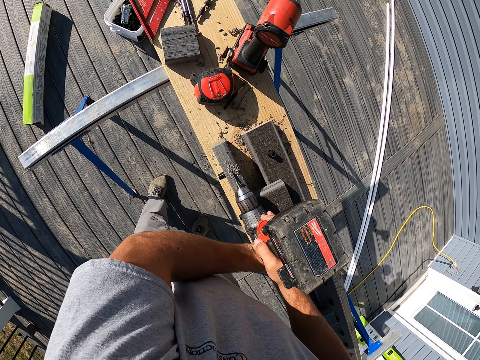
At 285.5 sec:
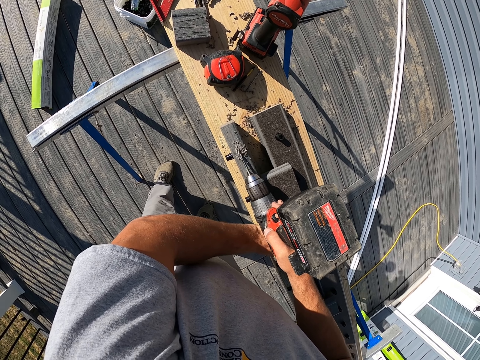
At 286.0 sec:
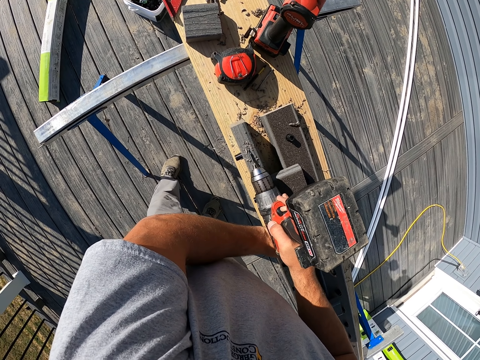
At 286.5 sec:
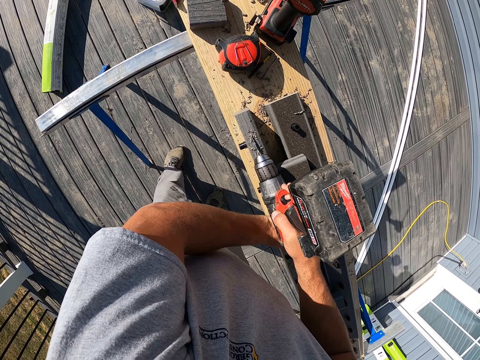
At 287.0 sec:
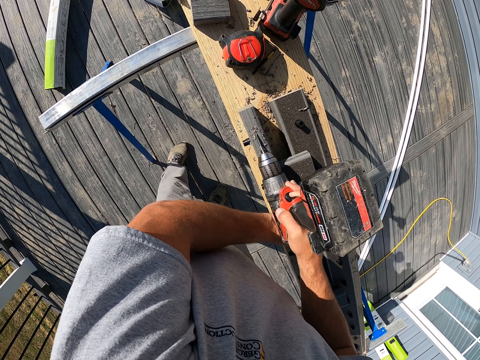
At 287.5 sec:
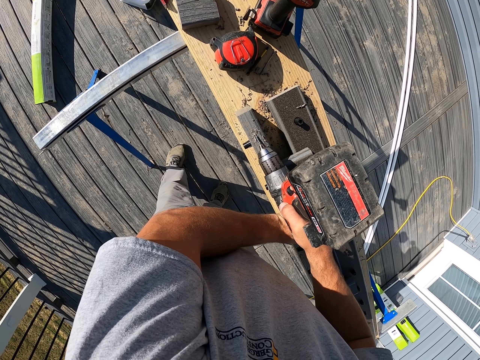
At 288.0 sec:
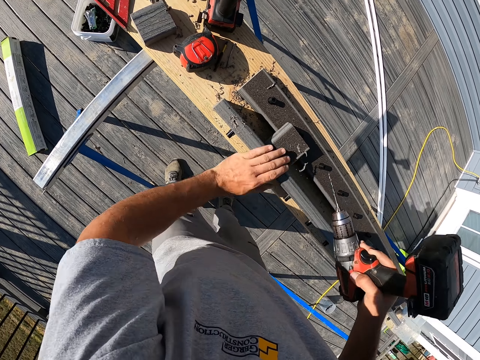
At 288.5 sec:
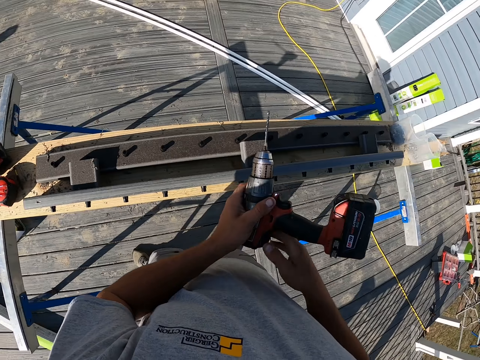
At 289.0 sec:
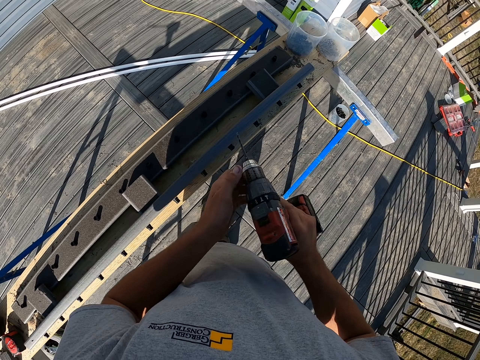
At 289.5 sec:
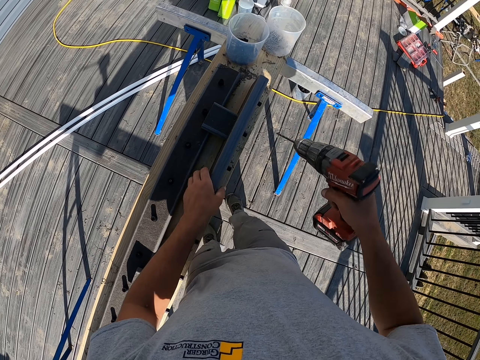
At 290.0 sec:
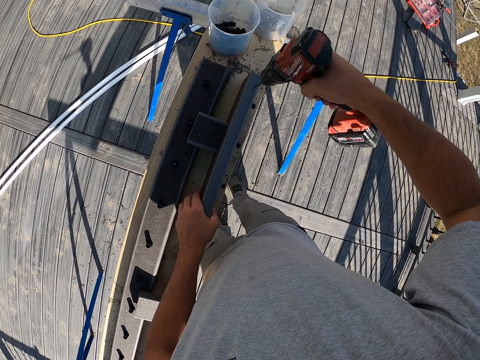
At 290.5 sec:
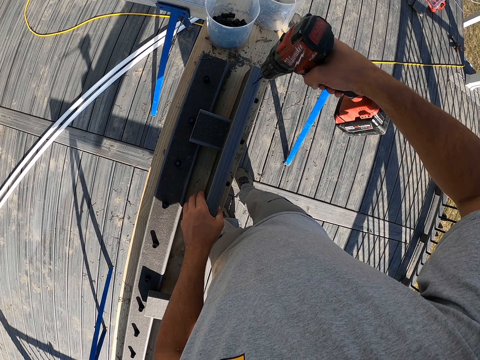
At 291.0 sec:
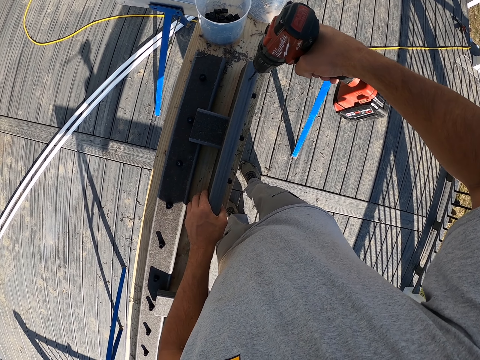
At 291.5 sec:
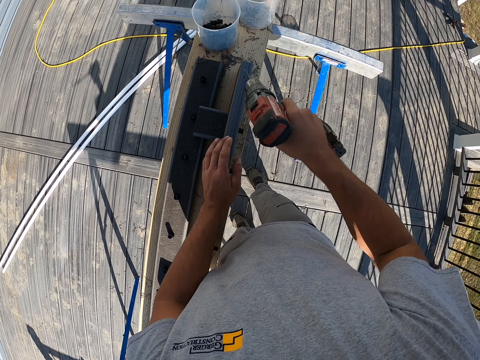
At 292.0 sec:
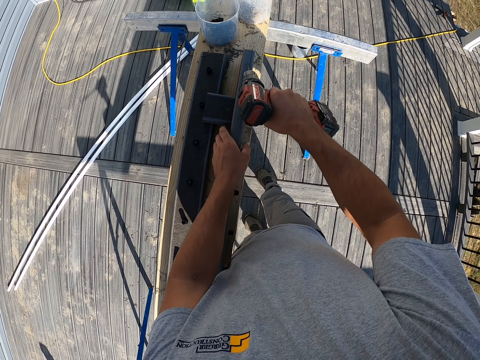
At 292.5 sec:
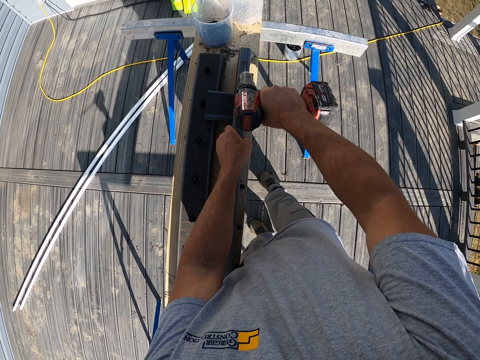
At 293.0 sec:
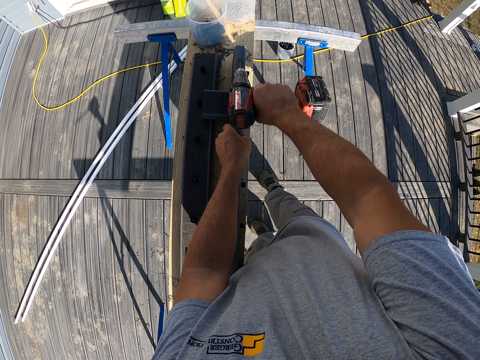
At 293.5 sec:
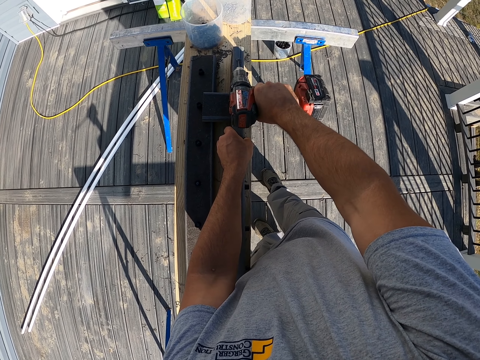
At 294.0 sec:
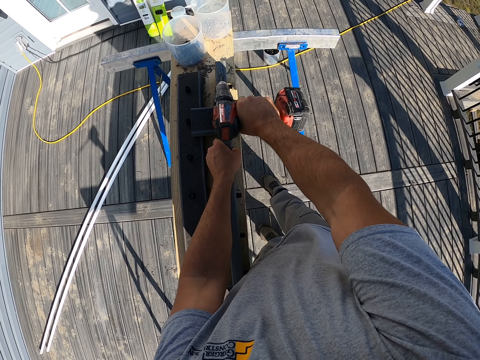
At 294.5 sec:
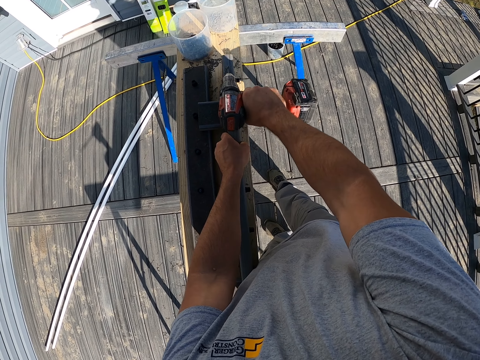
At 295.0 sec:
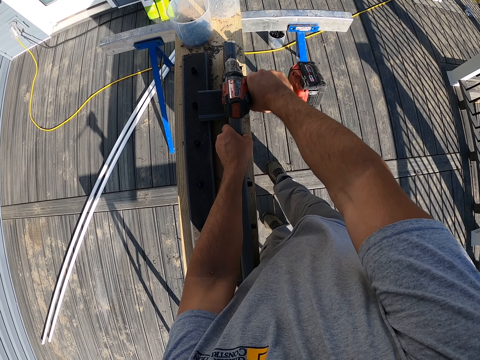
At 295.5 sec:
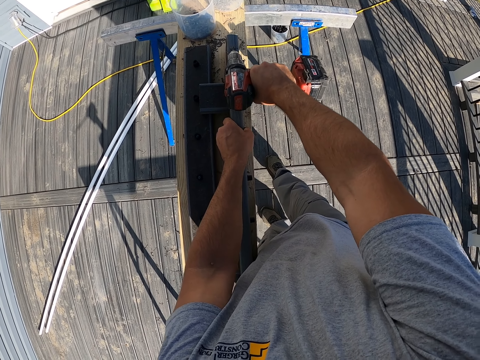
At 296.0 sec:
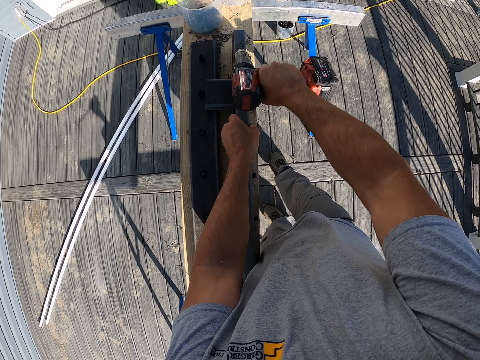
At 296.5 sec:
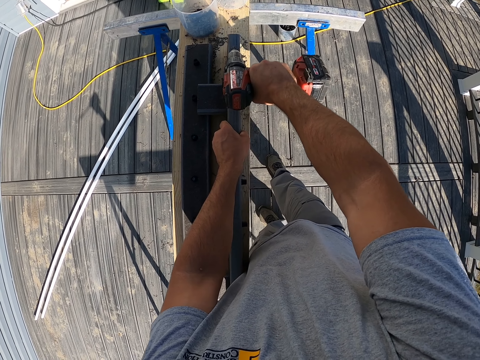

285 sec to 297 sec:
The camera wearer holds the drill. They drill a hole into the wood.

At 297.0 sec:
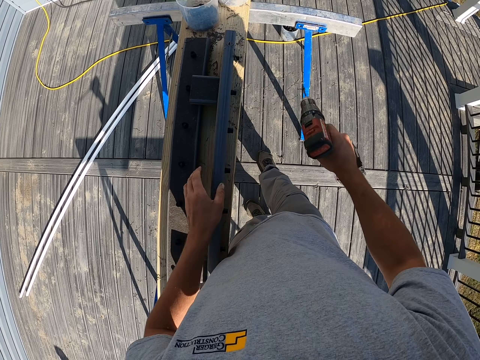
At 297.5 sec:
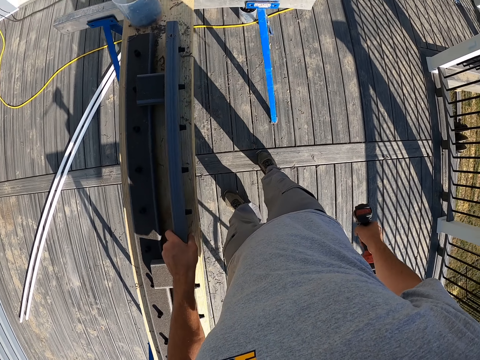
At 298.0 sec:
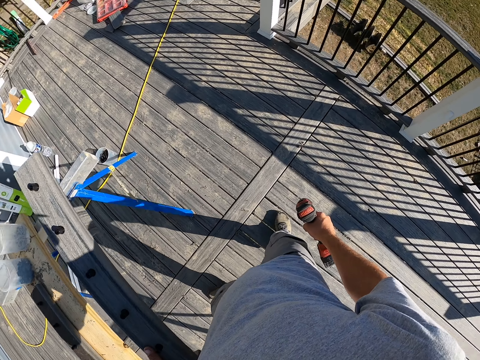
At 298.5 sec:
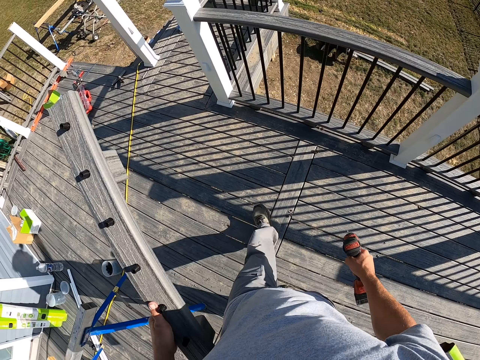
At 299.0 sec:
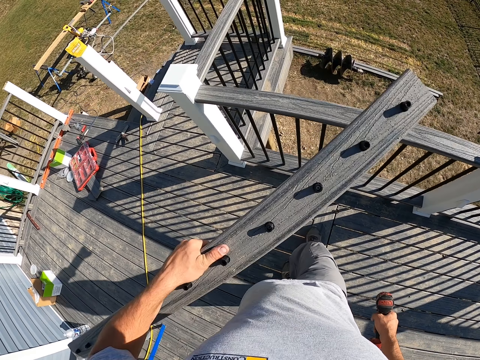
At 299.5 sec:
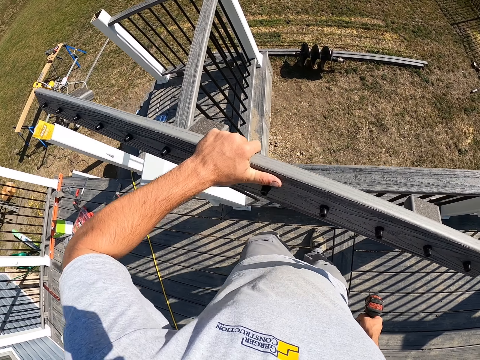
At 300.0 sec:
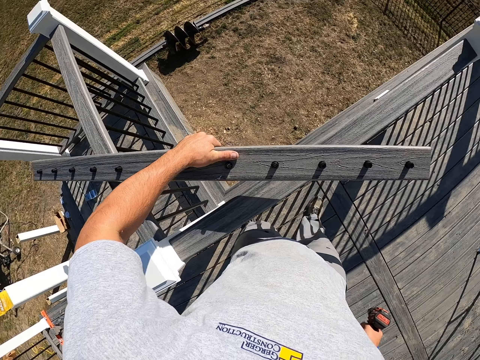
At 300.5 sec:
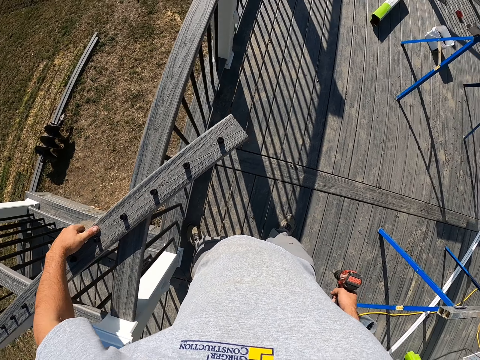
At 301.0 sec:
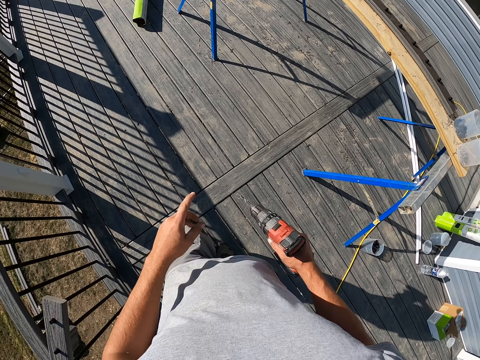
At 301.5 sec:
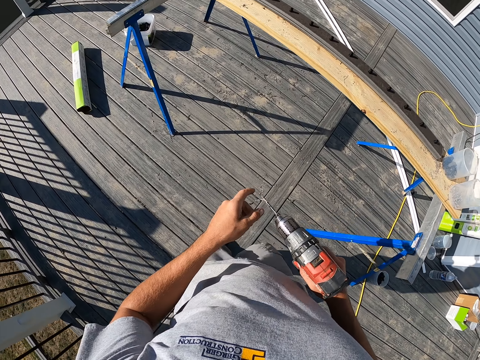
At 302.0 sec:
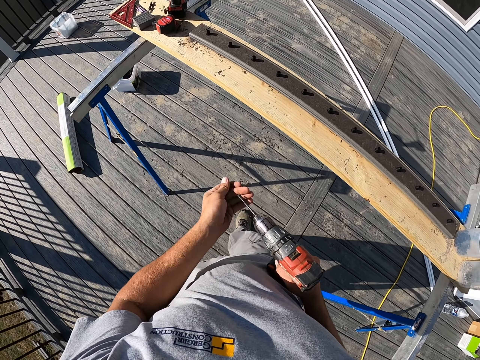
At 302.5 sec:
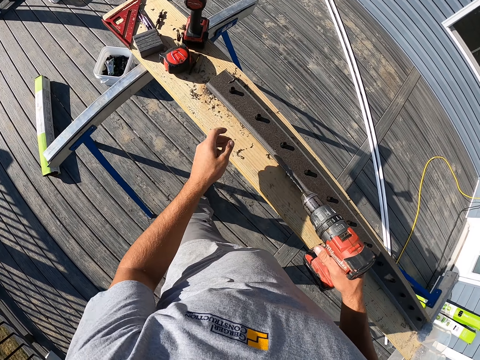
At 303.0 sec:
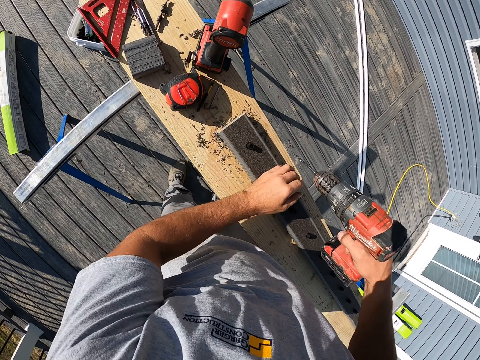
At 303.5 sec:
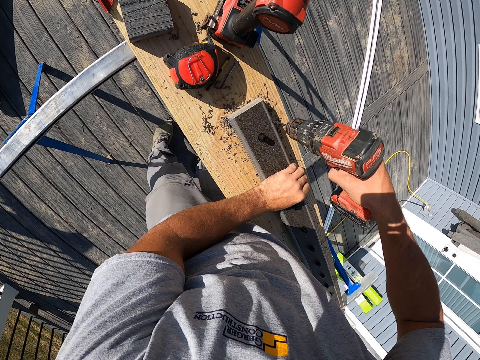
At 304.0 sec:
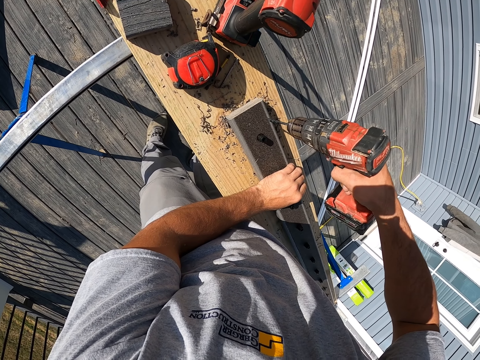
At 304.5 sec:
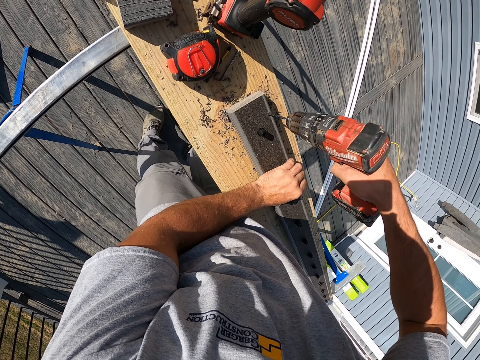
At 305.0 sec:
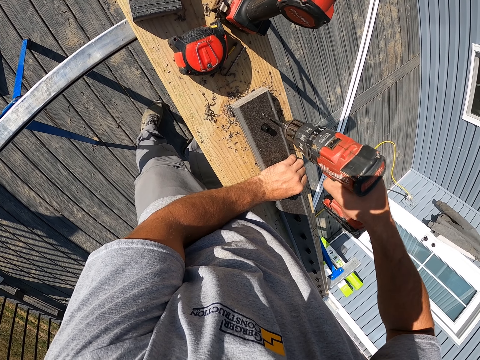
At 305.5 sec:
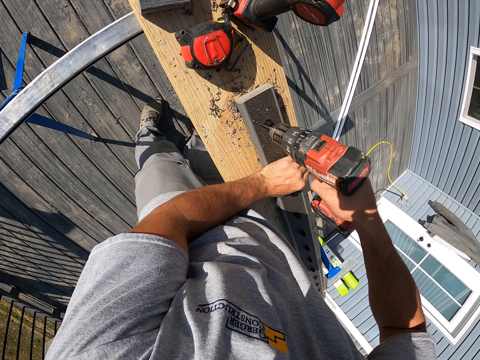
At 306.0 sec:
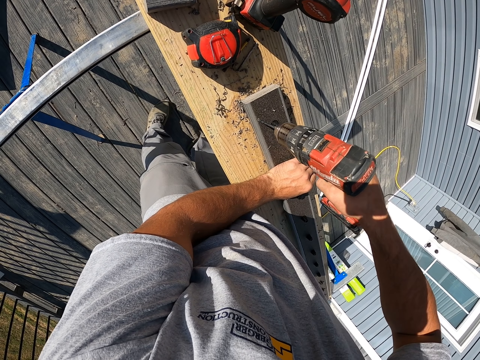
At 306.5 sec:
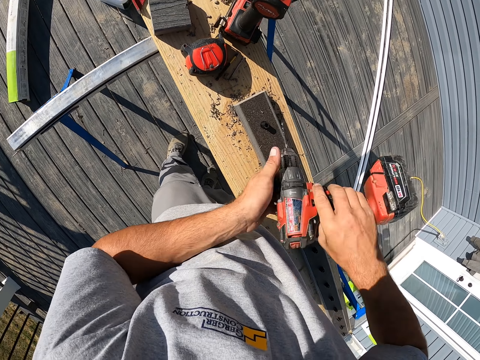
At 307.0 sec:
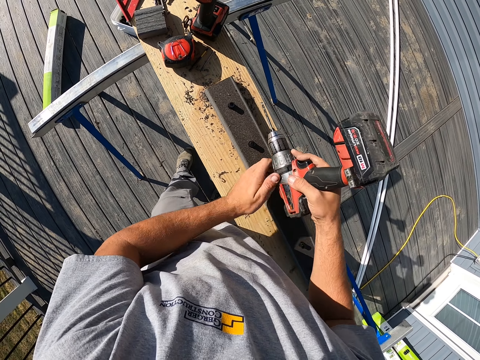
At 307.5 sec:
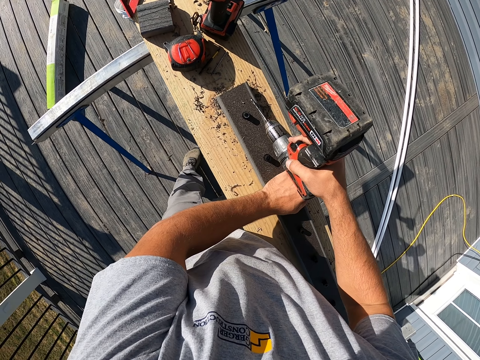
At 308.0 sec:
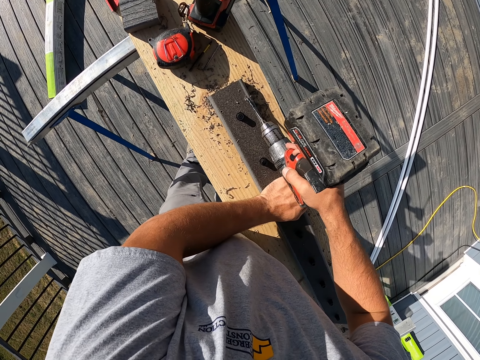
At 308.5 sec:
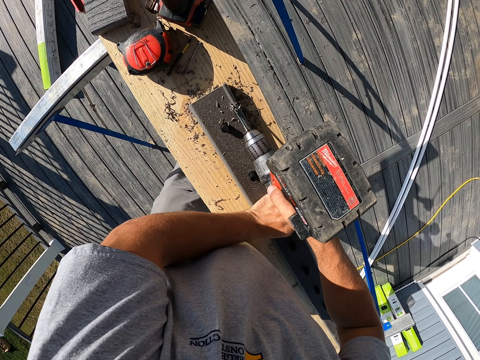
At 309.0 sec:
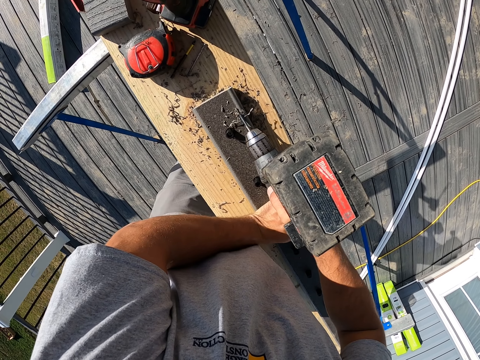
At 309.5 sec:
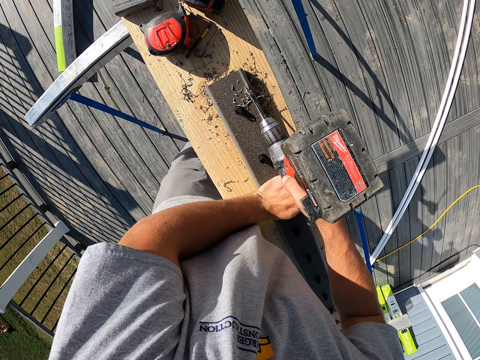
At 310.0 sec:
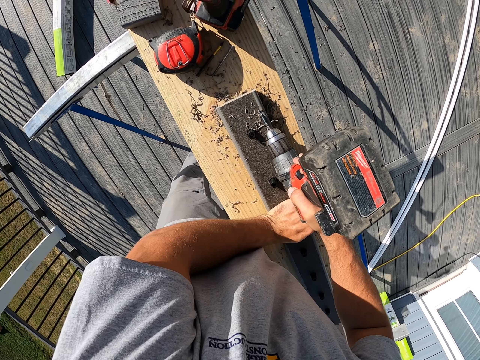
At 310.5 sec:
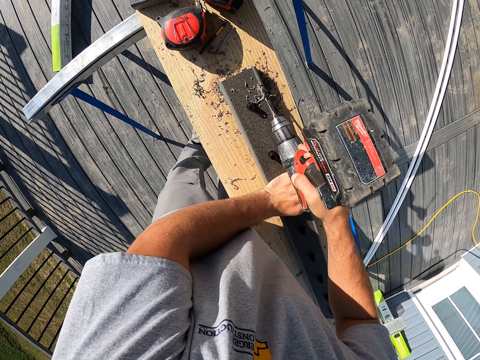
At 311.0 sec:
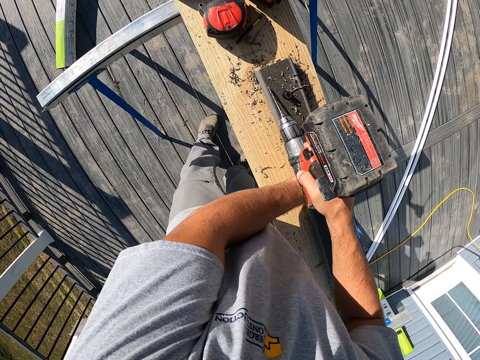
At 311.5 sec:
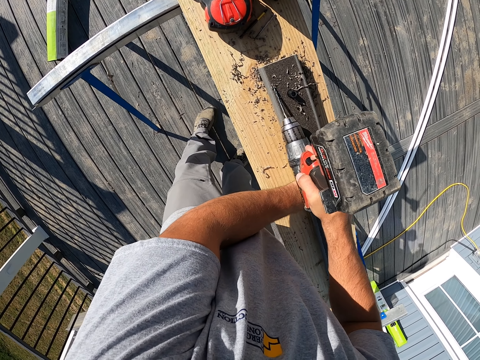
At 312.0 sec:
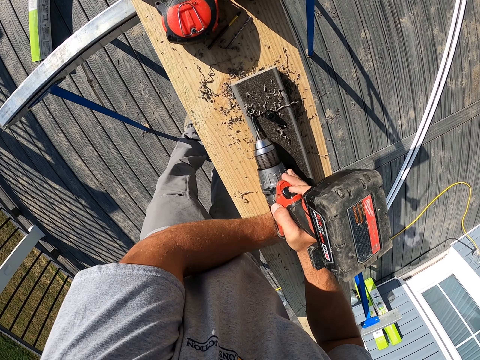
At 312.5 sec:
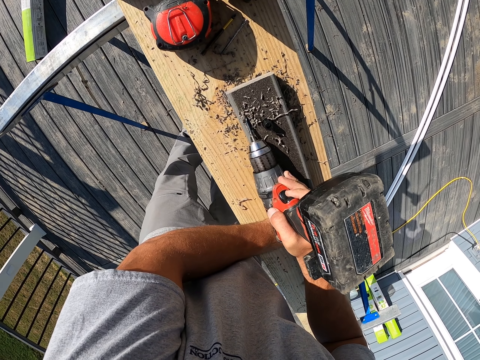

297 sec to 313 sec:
The camera wearer carries the big wood. They pick the piece of wood. They put the piece of wood on top of the patio, on the wooden rail. They walk. They drill a hole in the piece of wood. They turn the drill. They drill a hole in the piece of wood.
